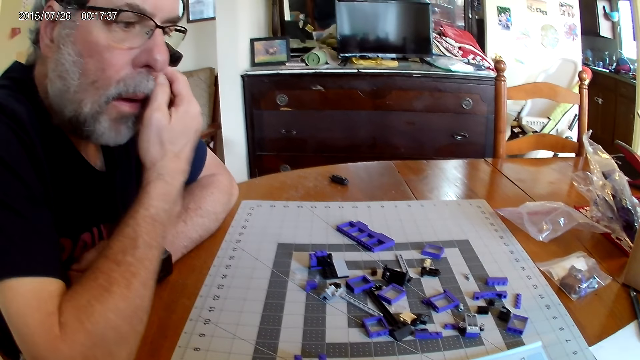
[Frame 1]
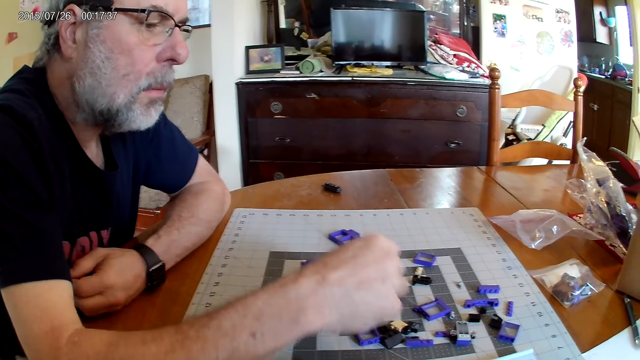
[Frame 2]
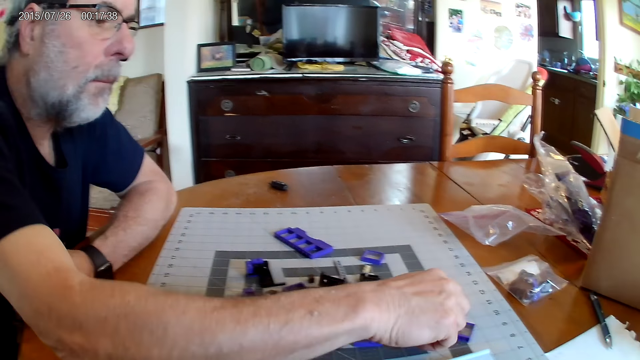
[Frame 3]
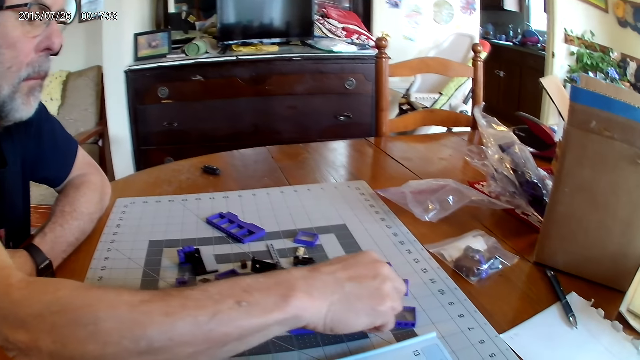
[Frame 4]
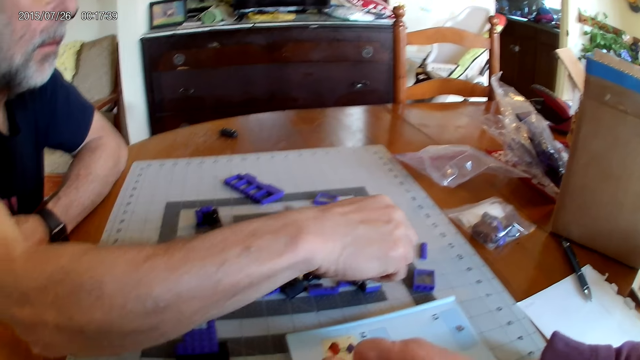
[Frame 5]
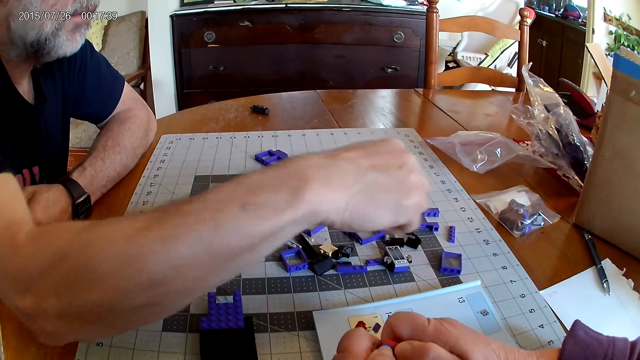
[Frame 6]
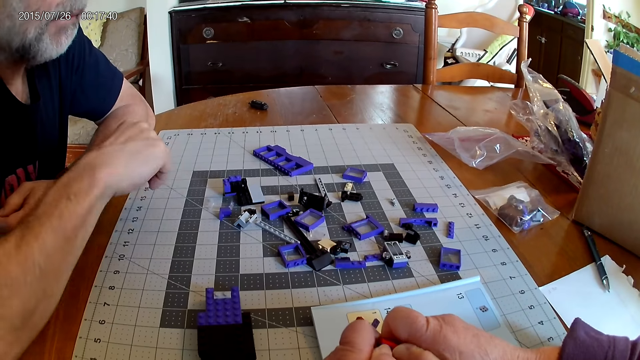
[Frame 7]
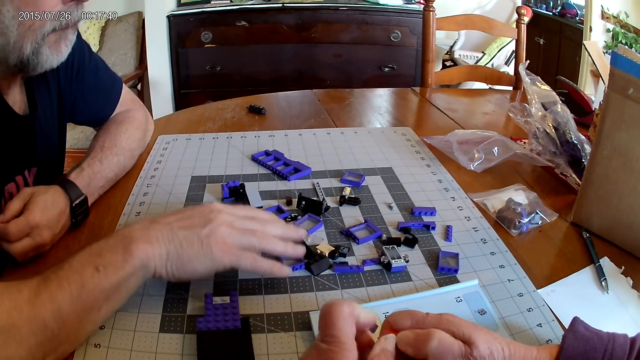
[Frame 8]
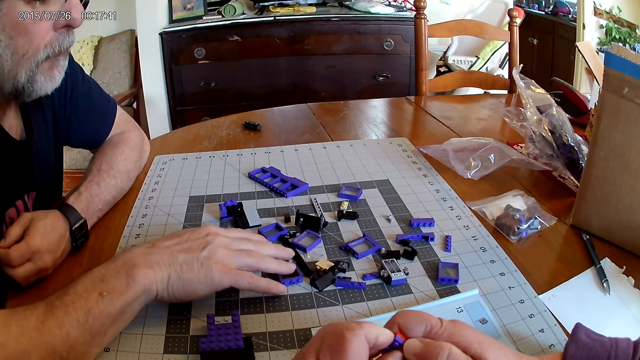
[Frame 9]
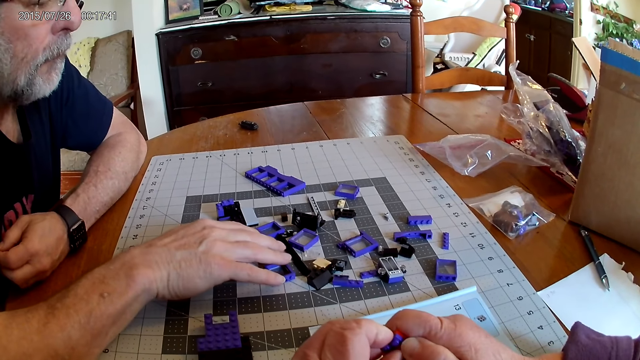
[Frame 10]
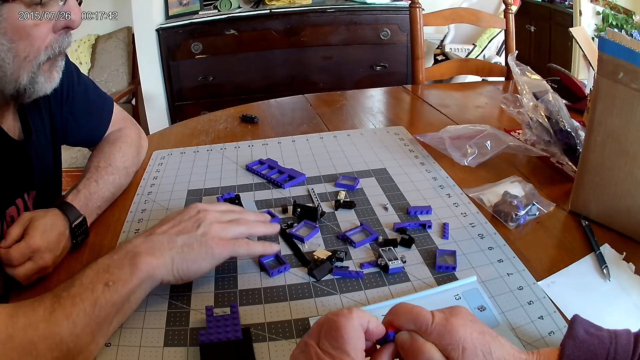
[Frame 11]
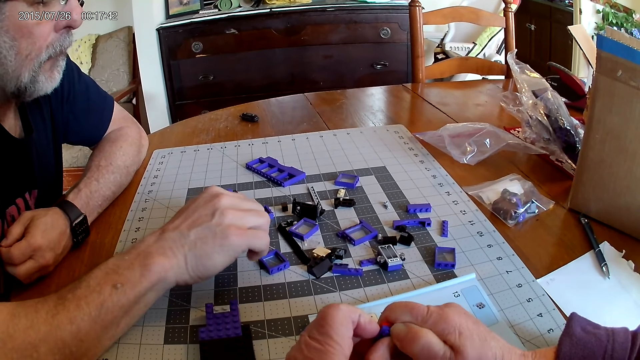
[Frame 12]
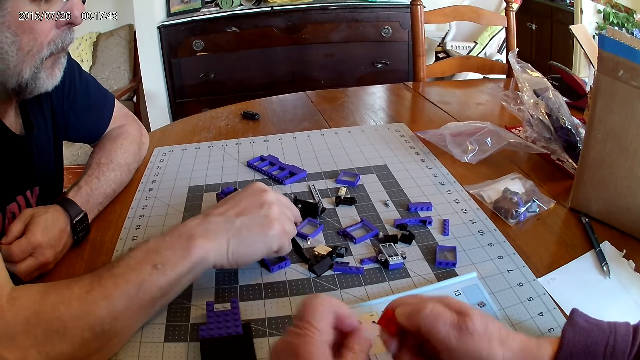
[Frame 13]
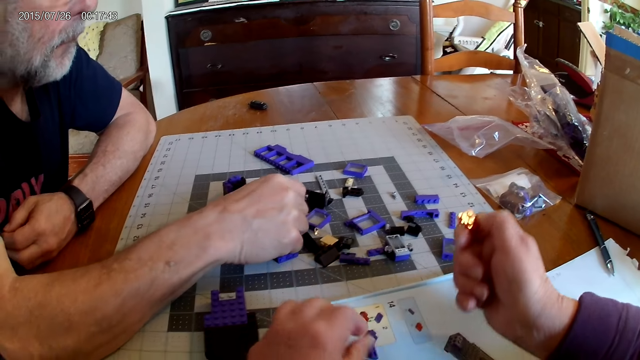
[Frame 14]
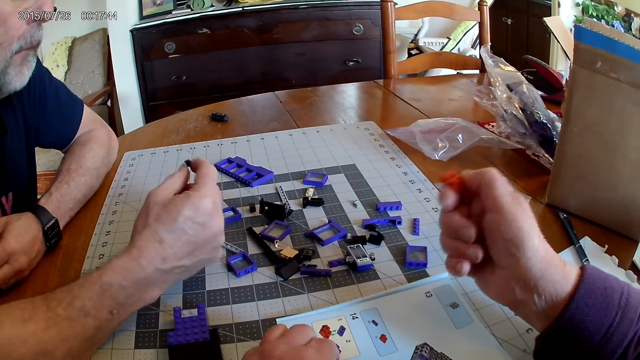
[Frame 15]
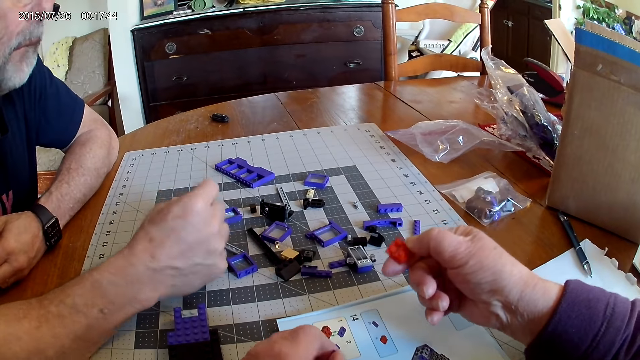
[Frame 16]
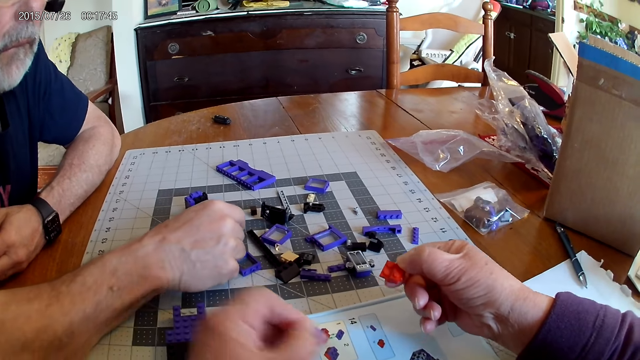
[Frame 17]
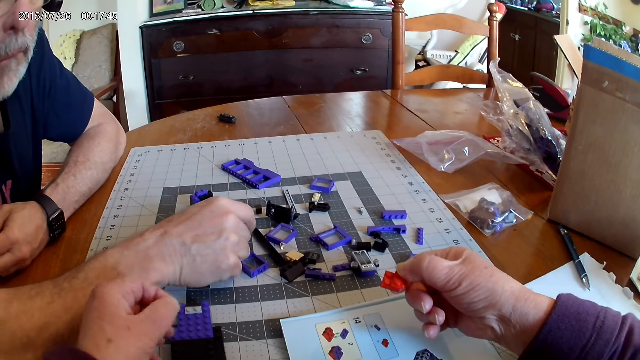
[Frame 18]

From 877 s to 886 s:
A man picks a plastic piece.

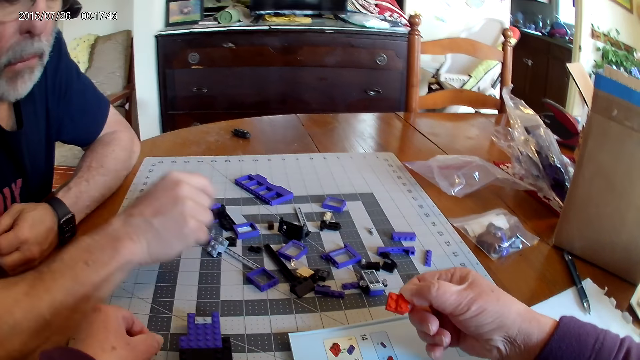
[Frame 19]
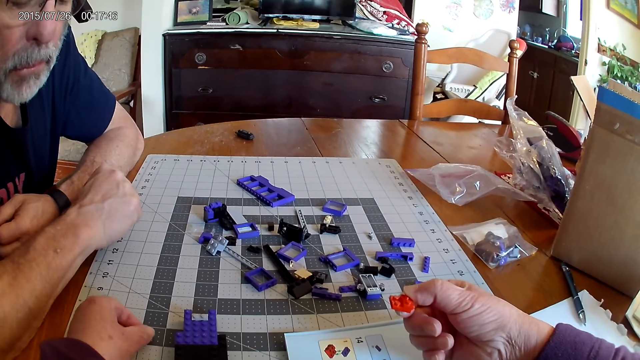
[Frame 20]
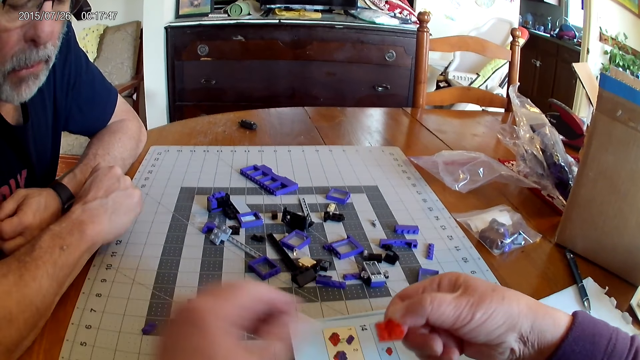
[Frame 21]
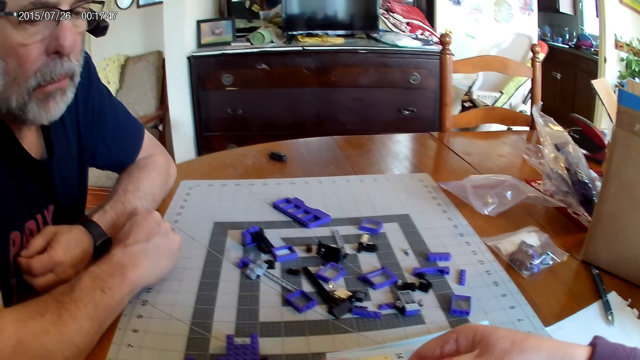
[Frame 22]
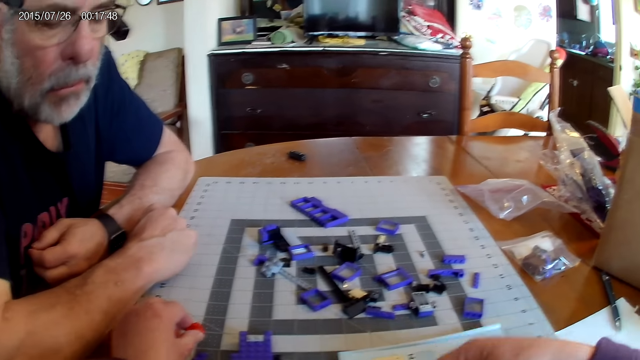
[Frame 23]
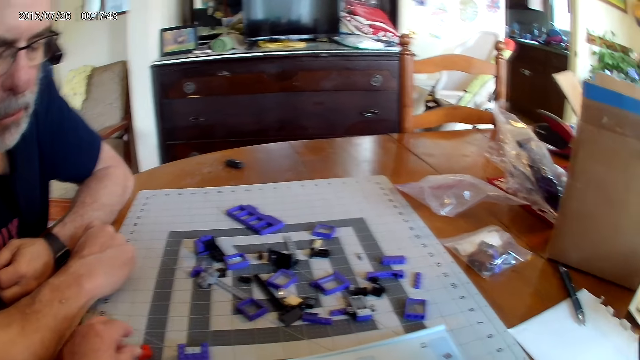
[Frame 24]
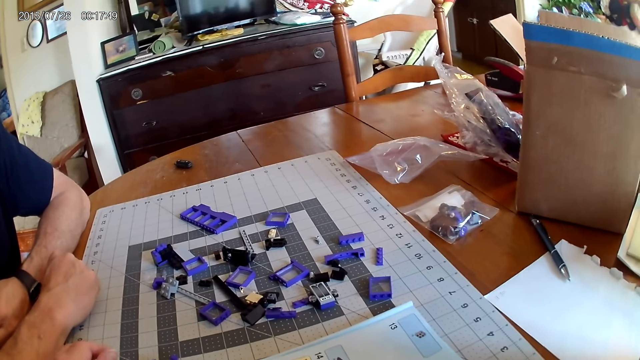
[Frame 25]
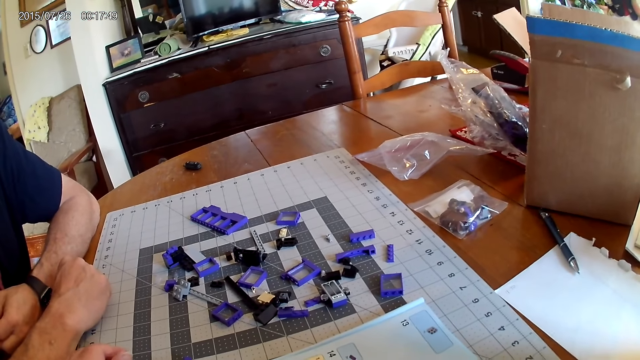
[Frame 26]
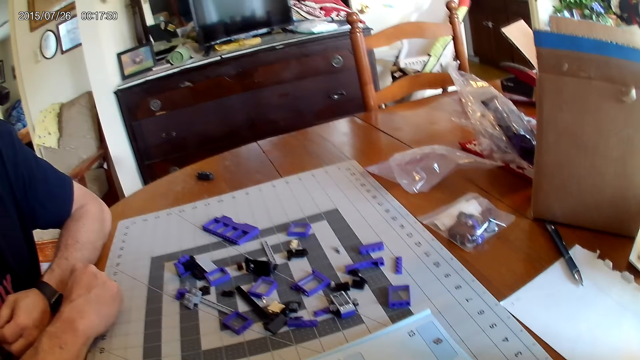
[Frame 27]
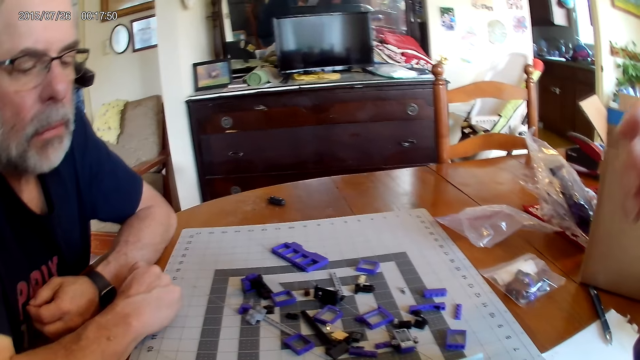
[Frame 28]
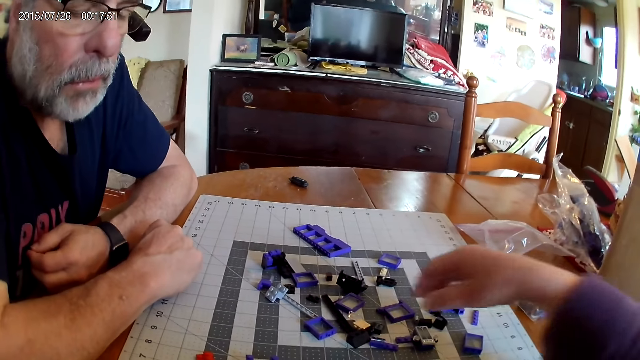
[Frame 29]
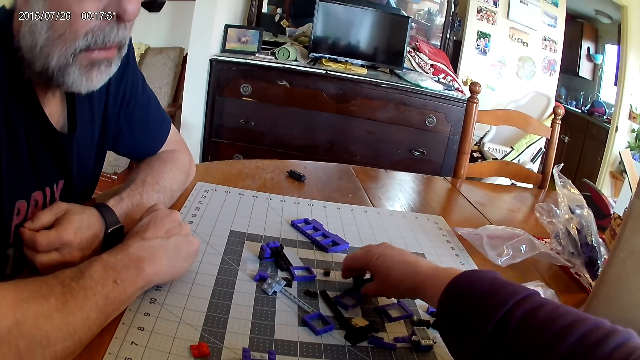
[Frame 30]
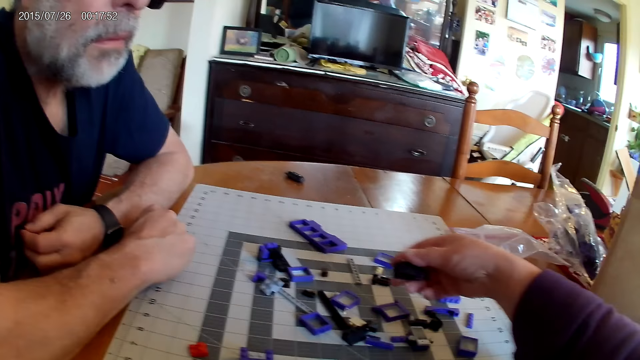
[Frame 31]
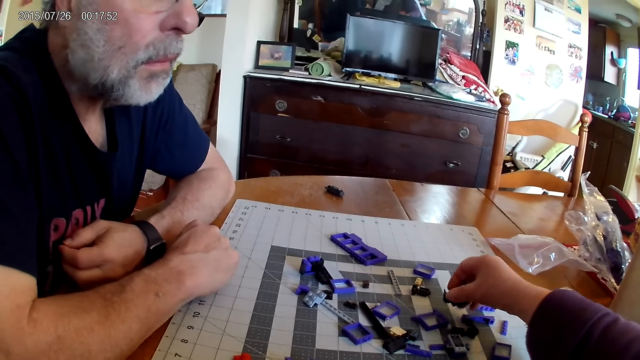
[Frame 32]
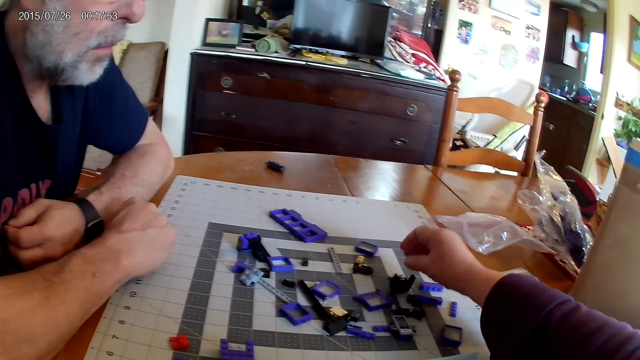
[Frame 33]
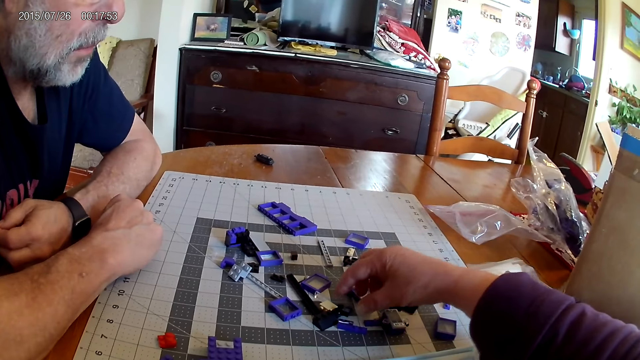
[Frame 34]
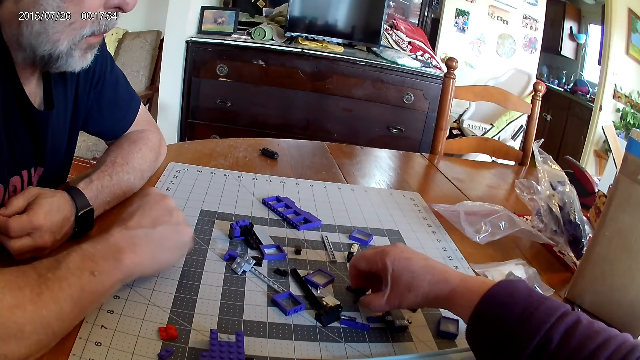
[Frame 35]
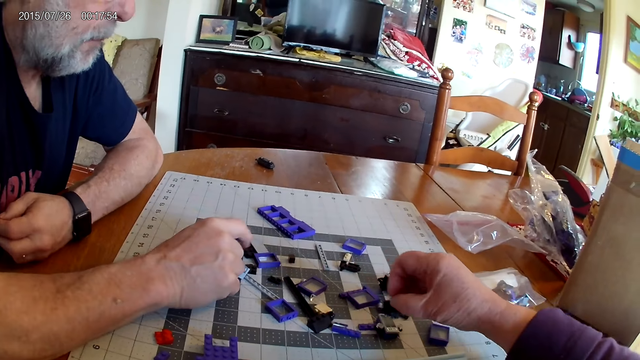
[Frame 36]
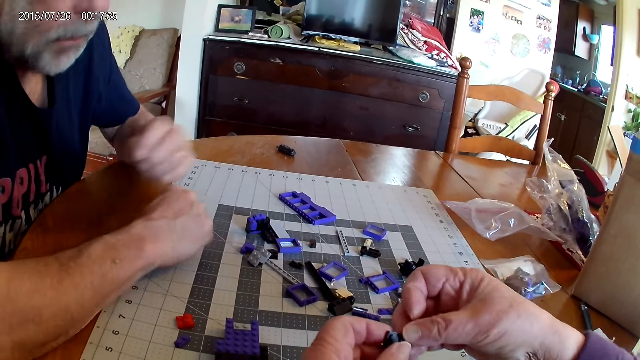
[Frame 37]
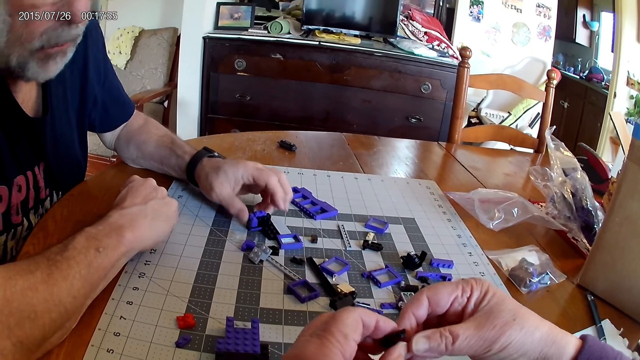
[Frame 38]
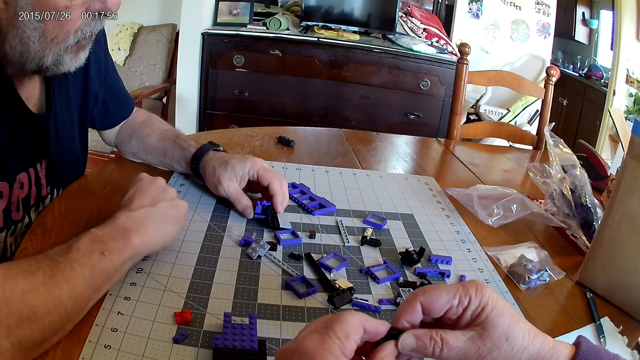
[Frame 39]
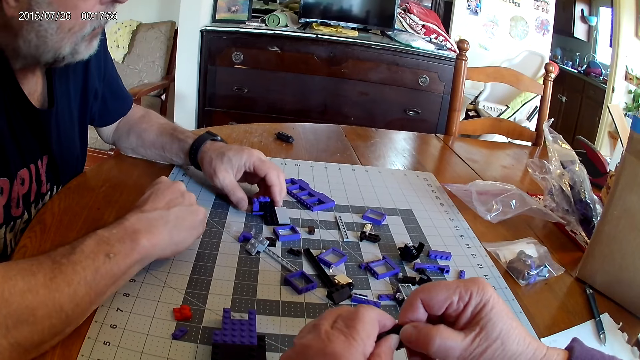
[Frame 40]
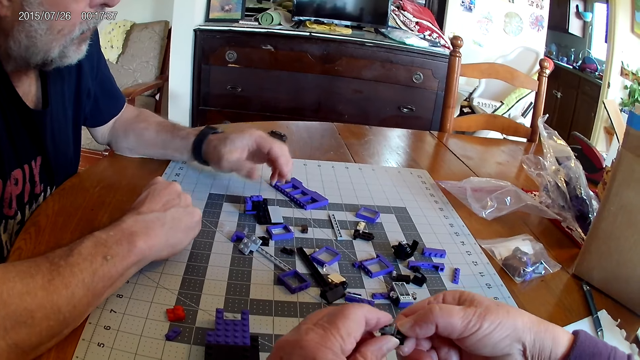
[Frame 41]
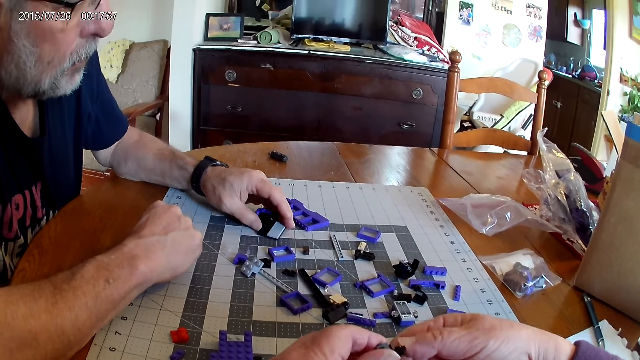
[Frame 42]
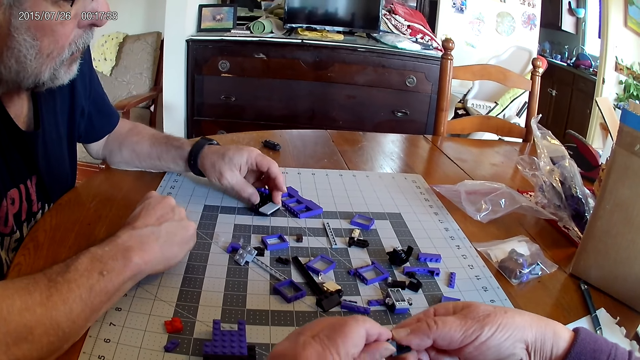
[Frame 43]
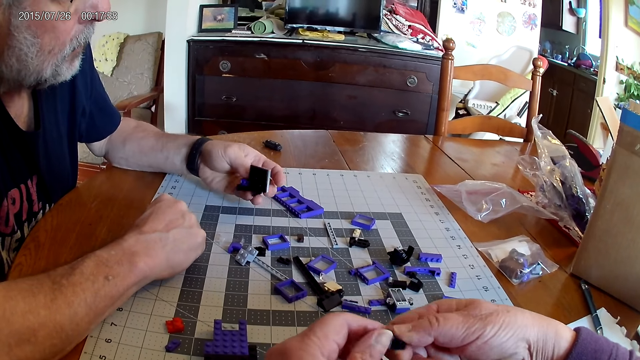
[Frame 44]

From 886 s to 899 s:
The camera wearer looks at the plastic piece. They pick up a plastic block piece from the table.
